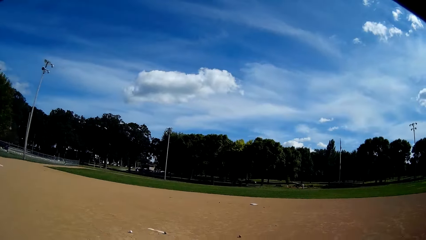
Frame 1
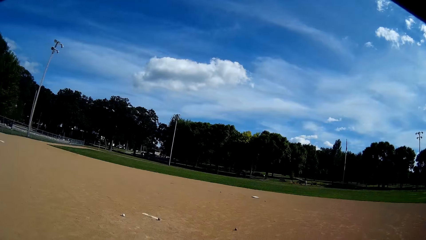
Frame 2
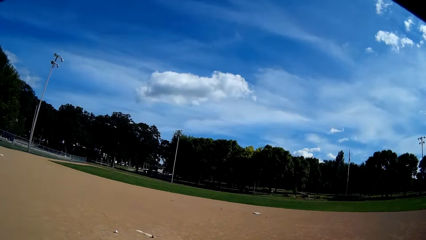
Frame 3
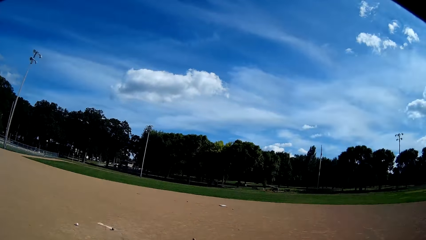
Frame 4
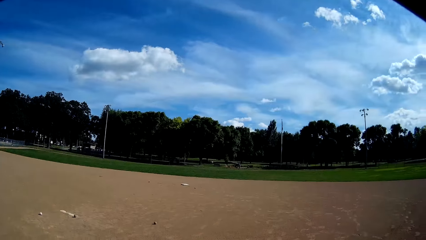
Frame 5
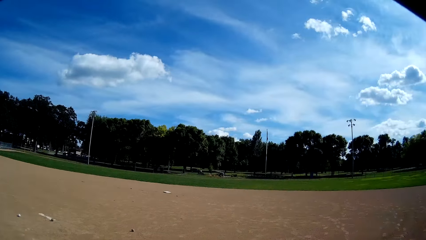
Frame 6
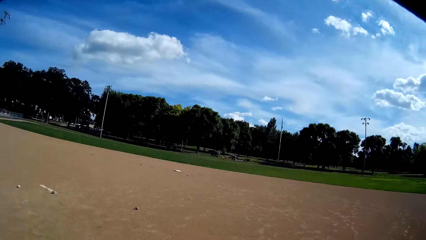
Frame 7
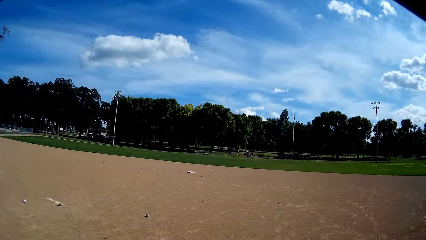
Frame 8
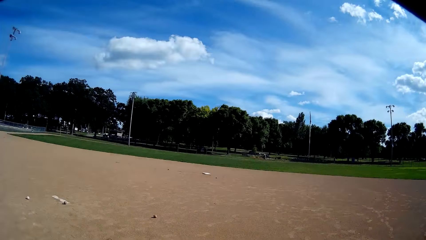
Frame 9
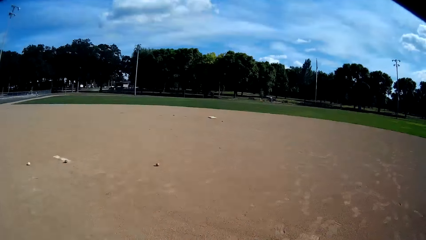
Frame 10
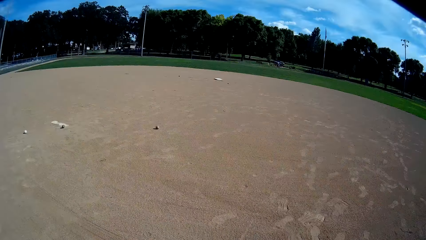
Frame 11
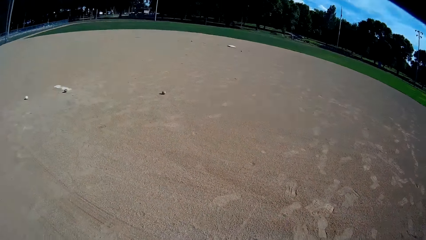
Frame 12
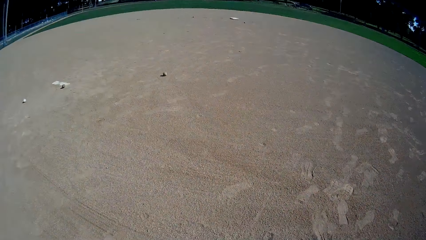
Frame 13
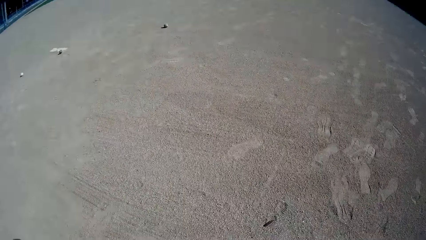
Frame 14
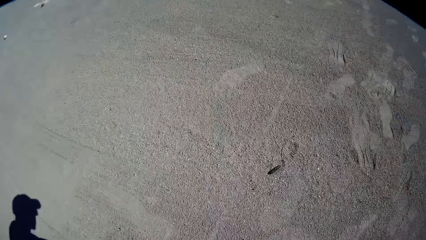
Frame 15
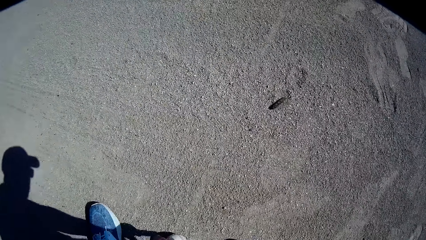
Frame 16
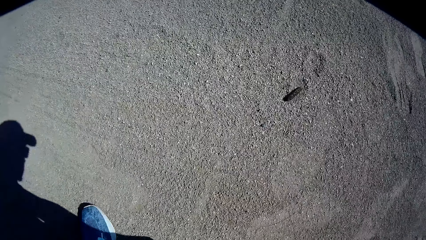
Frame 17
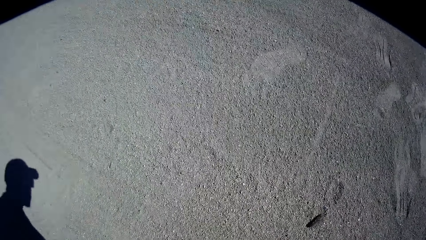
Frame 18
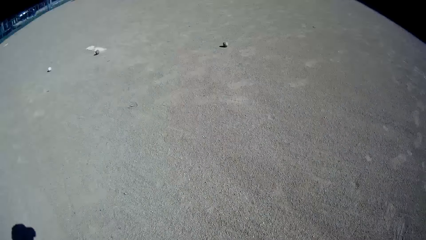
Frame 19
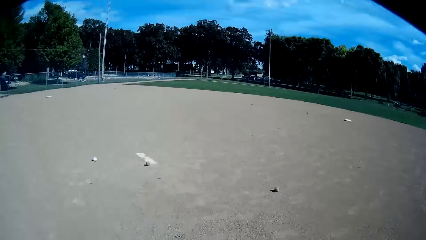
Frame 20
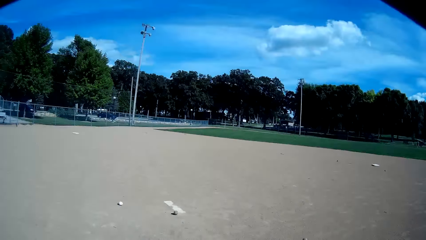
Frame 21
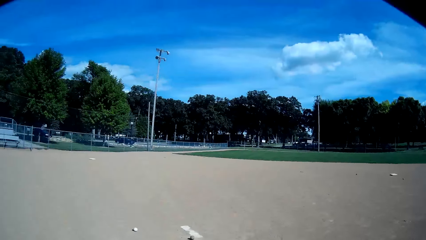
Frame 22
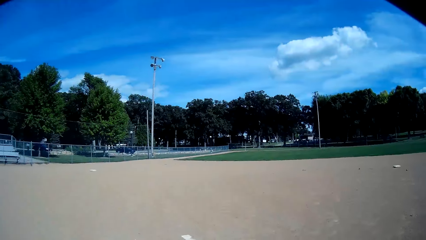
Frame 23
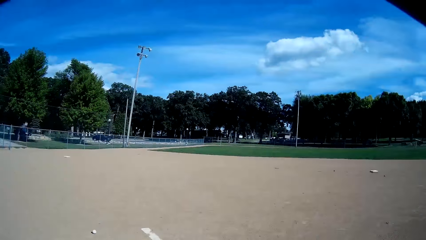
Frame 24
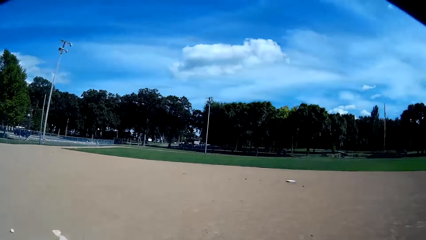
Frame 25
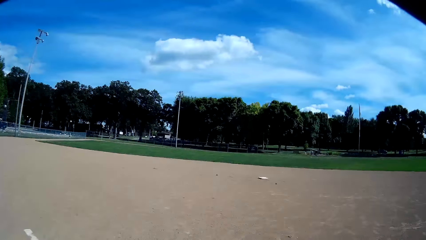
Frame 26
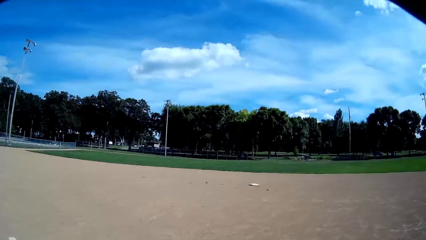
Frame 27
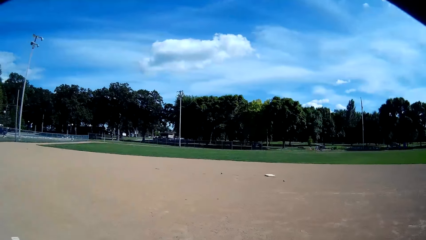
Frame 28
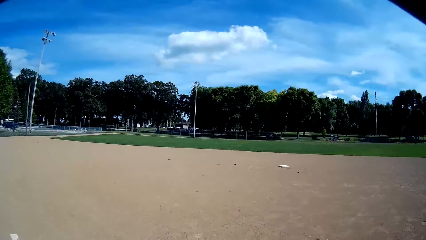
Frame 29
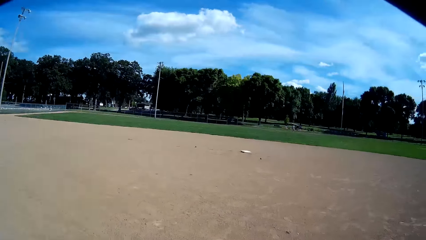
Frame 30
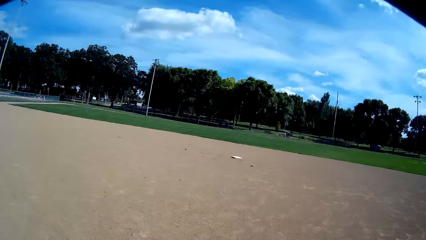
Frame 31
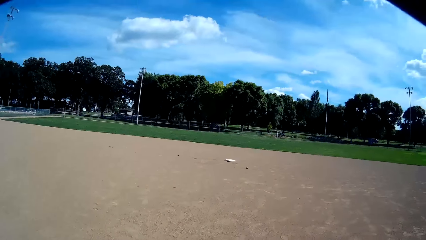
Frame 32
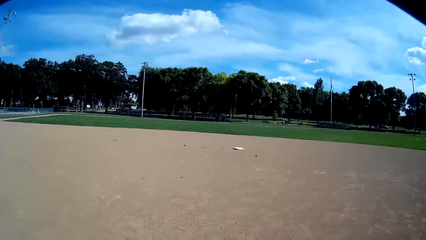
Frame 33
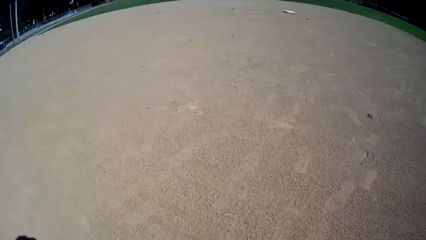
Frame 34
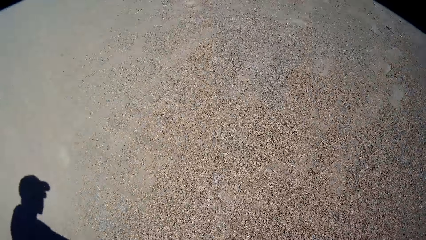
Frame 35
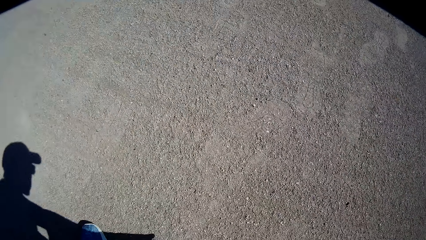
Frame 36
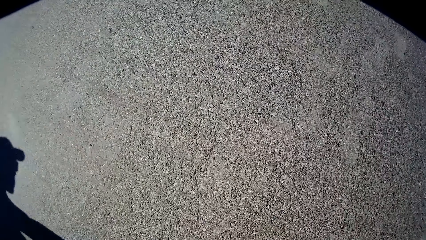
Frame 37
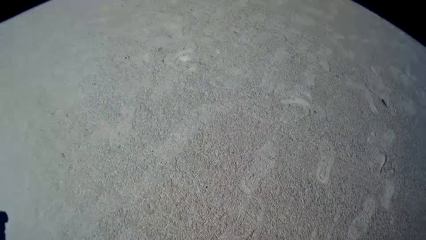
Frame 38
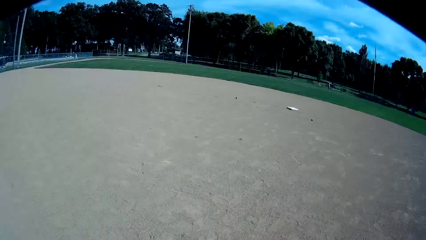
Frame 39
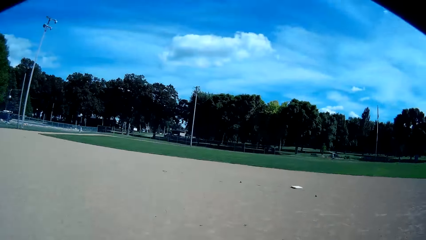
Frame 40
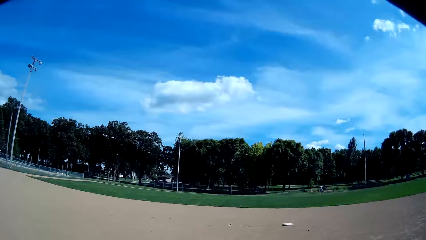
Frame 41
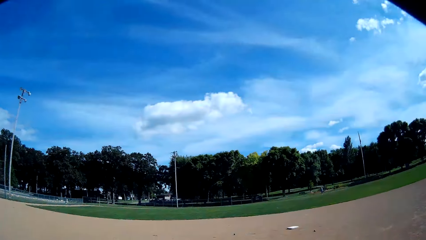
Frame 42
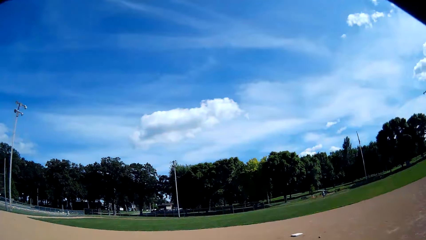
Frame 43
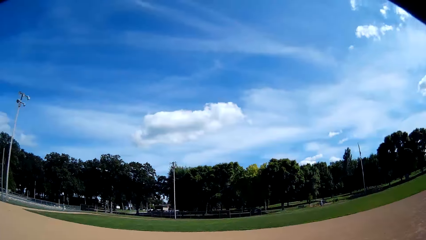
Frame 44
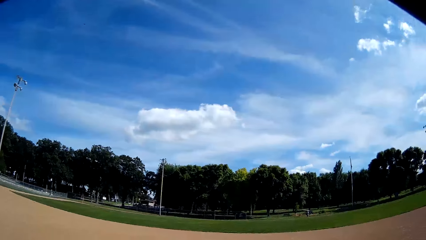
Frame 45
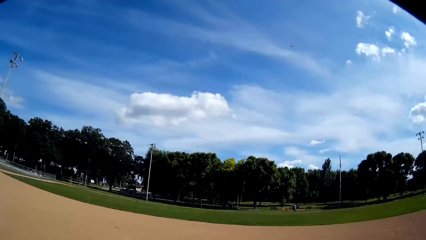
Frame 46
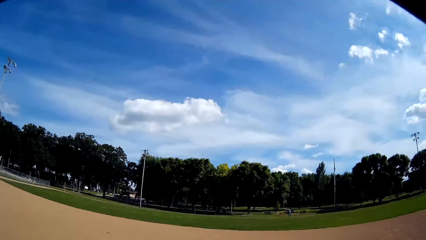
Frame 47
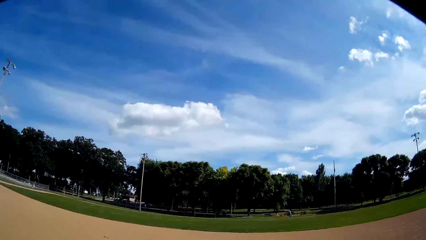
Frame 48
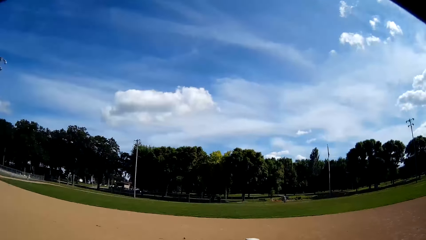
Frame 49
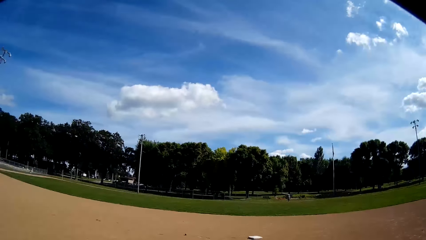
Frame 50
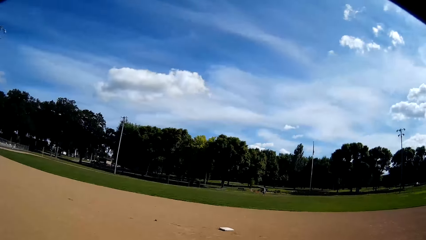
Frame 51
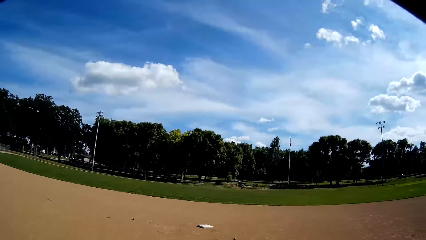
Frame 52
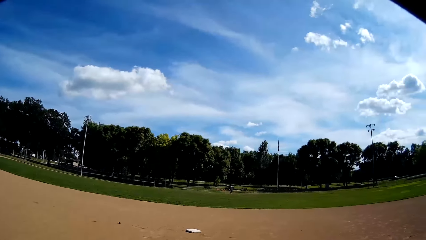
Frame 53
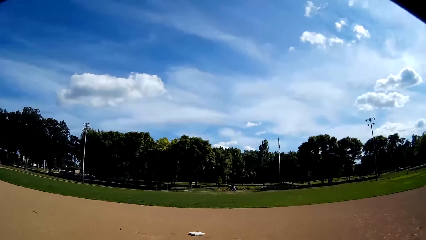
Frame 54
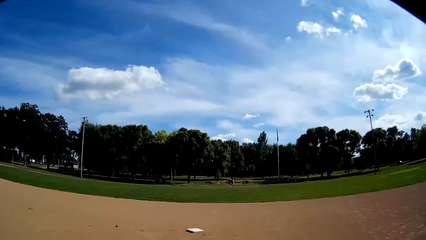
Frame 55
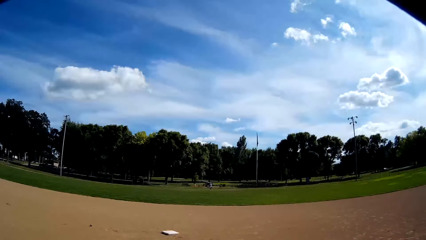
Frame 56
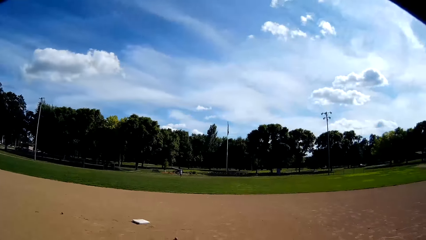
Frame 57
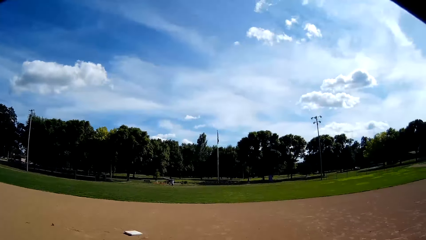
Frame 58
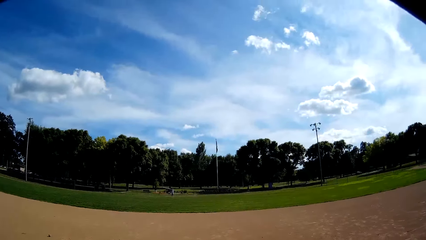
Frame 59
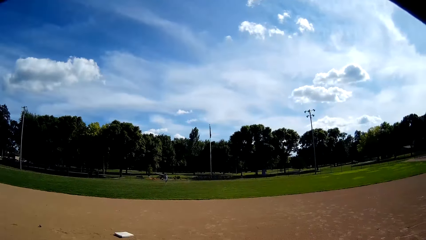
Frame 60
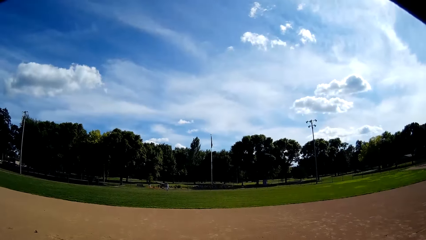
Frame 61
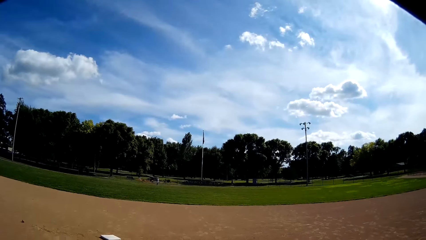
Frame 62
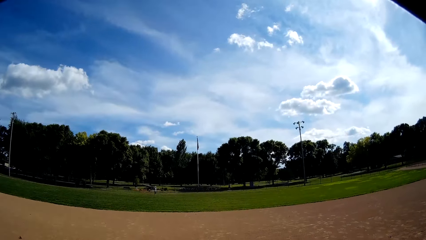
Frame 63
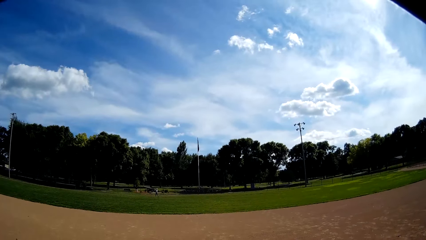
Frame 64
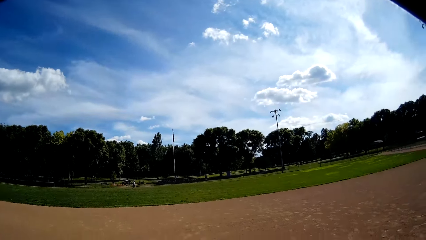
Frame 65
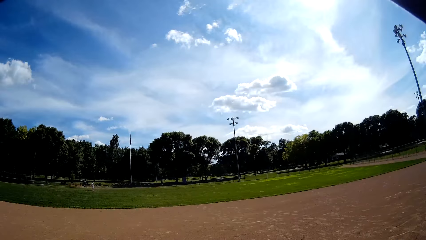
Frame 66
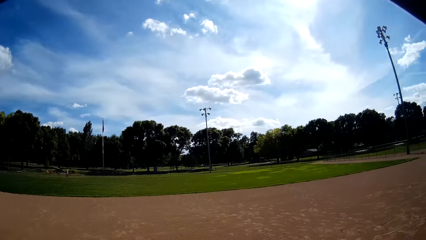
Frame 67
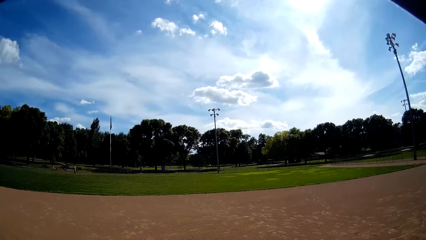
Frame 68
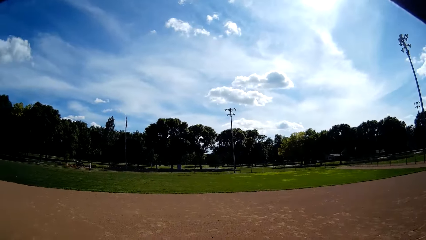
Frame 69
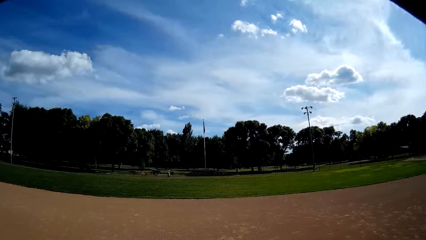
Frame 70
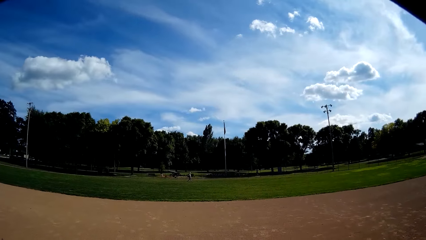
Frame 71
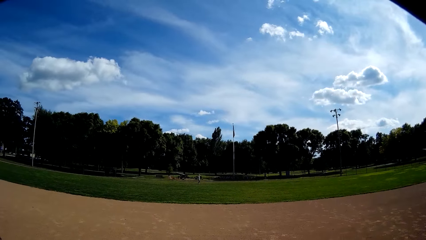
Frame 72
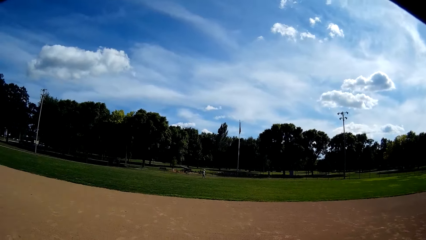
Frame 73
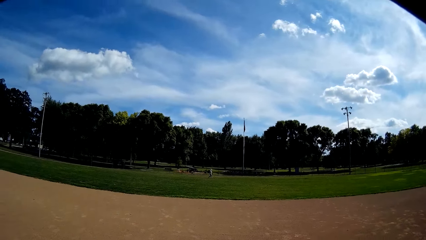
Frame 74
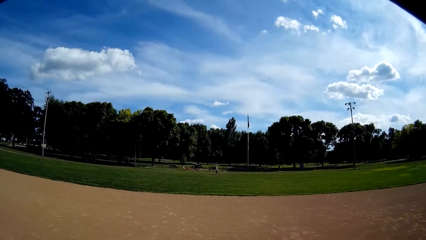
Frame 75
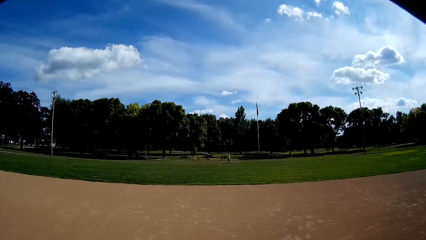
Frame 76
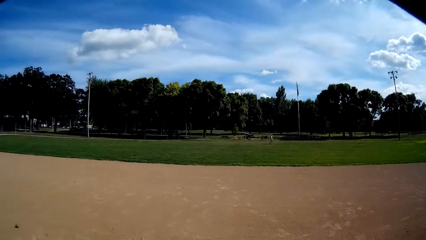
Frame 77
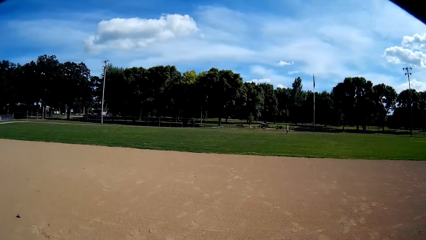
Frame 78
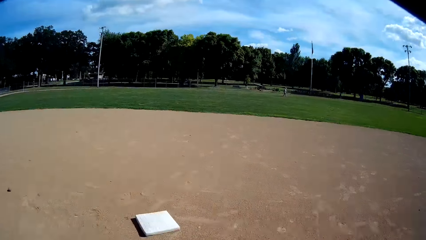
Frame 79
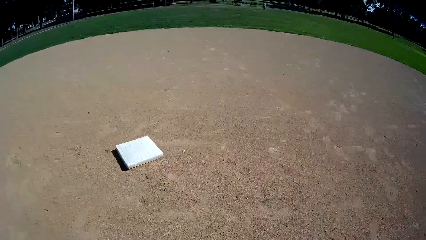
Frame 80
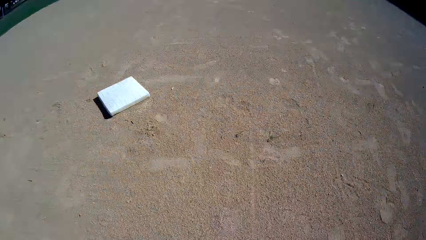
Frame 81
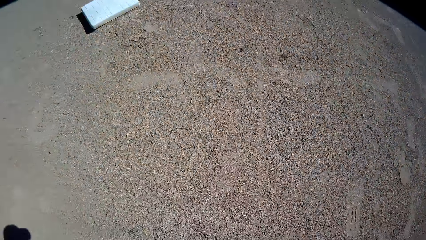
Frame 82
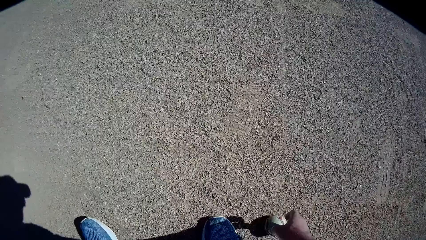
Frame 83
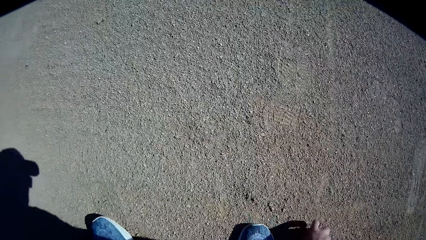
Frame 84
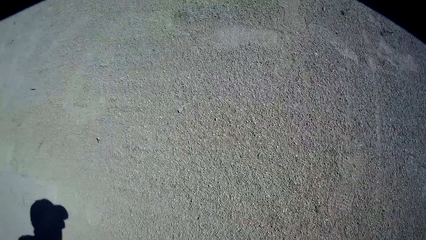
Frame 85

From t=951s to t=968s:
The camera wearer picks the baseballs from the floor. They pick the baseball. They walk toward the baseballs.
